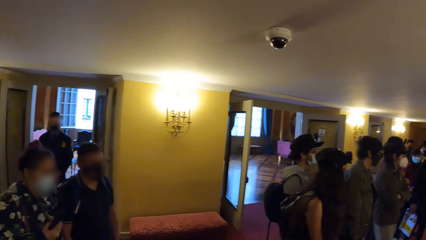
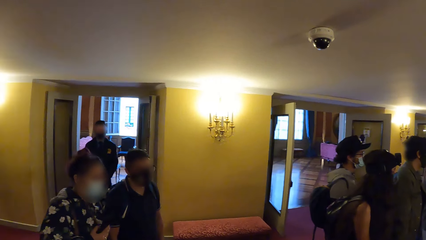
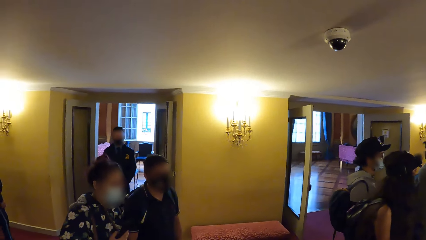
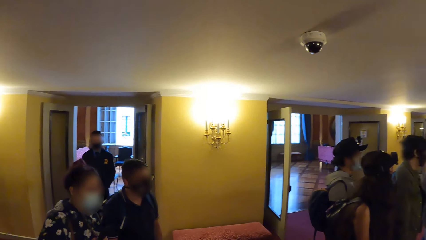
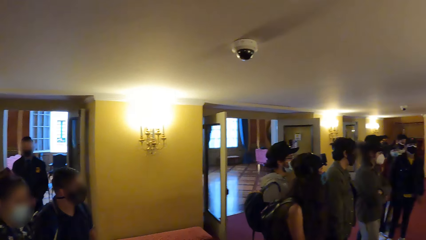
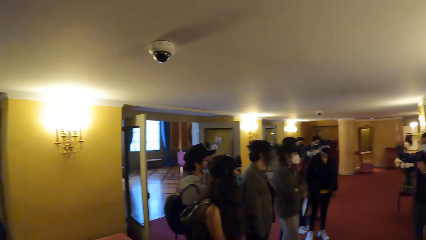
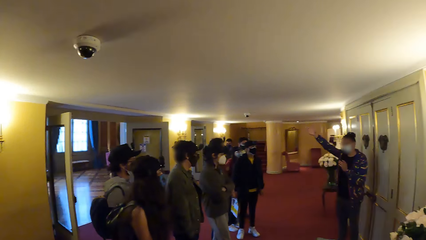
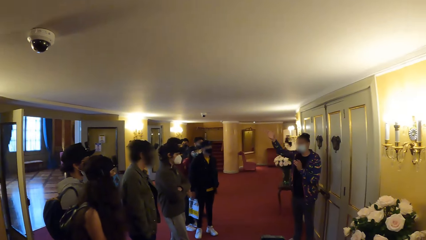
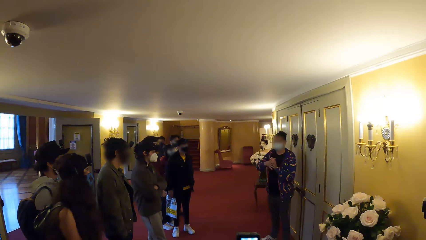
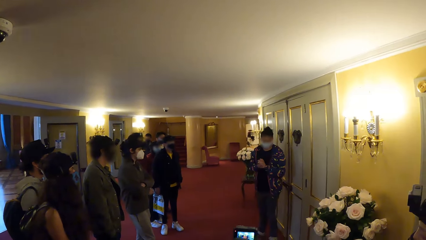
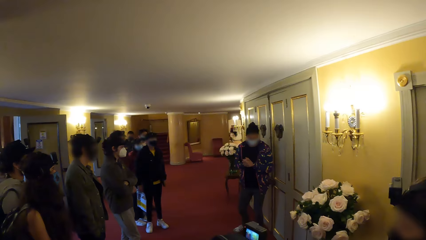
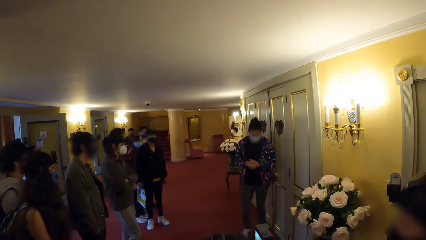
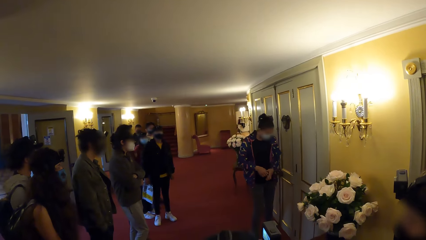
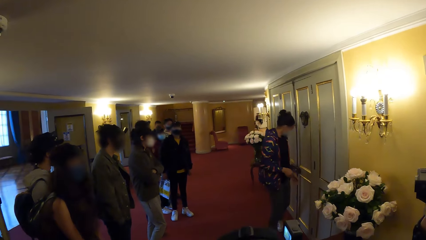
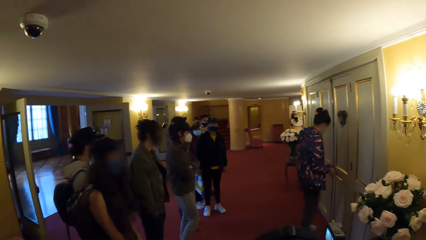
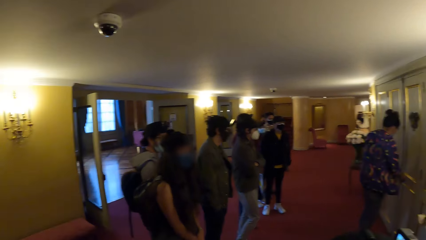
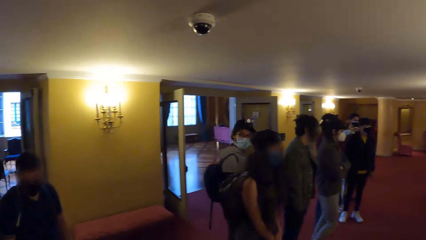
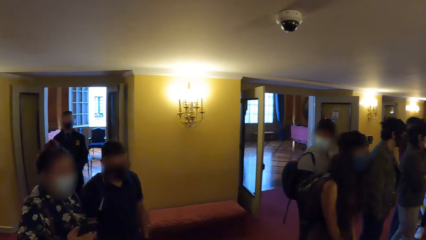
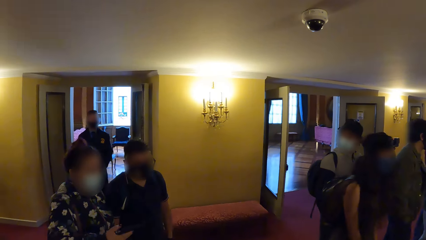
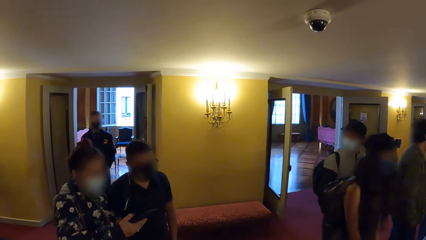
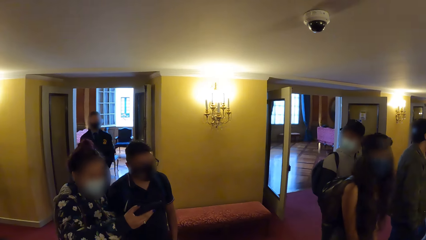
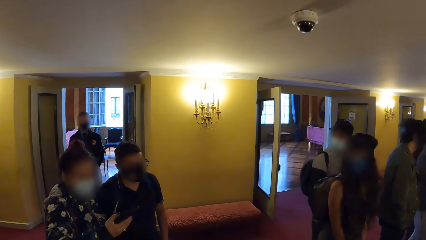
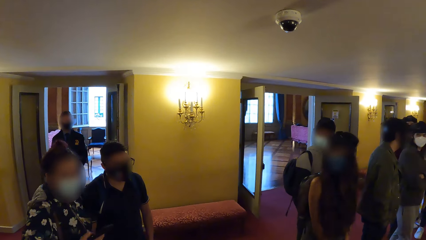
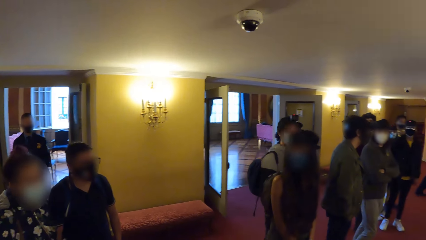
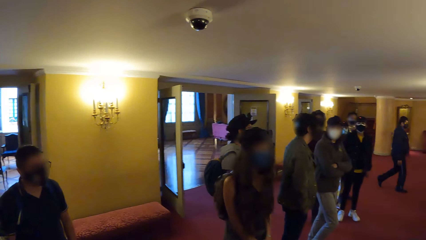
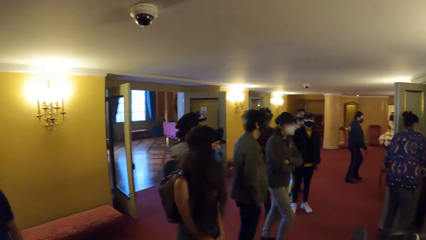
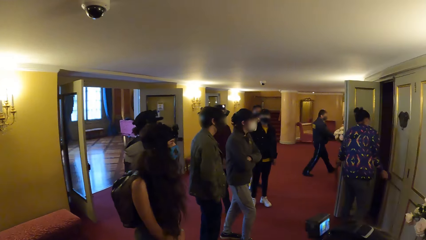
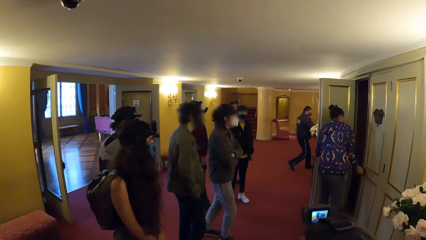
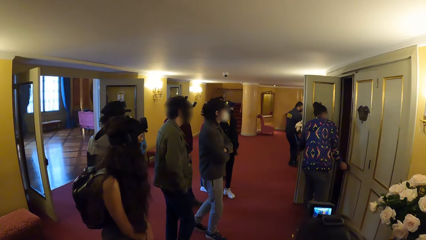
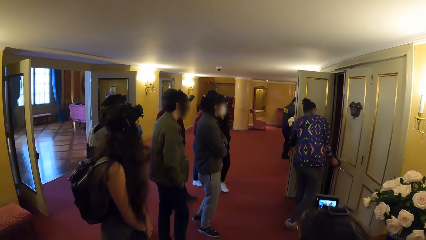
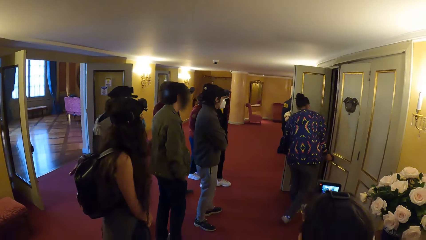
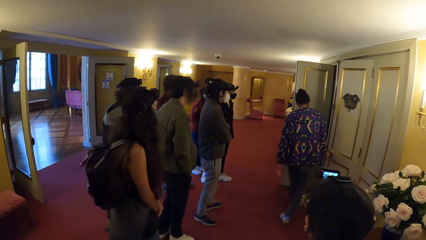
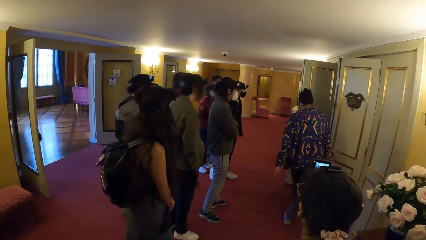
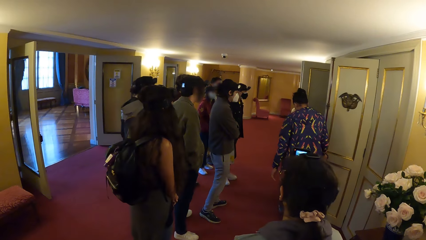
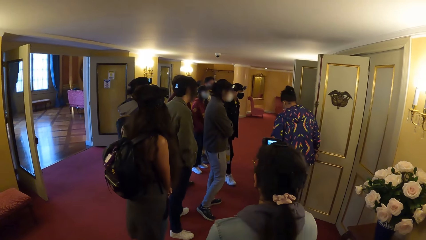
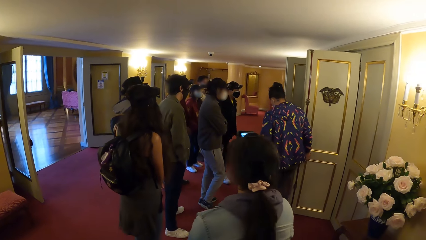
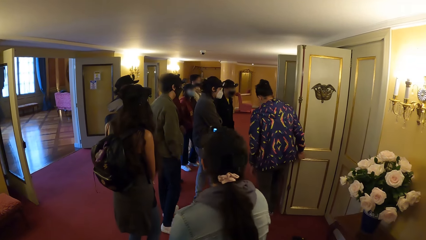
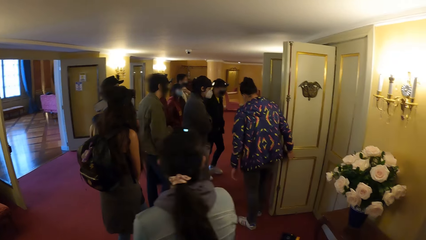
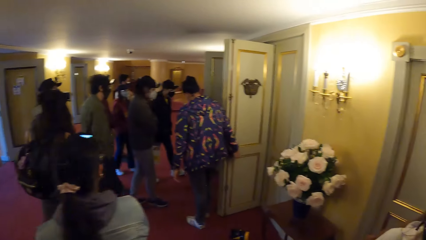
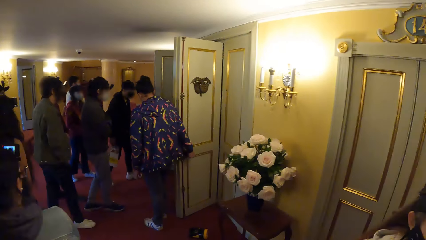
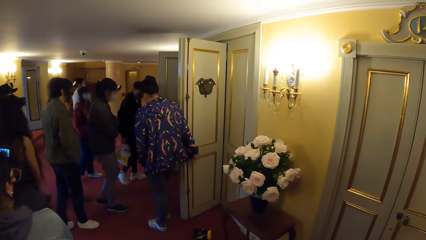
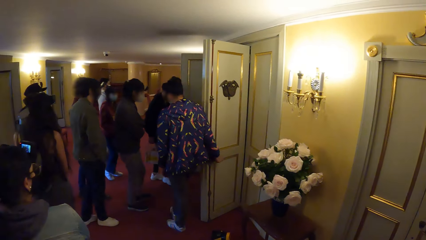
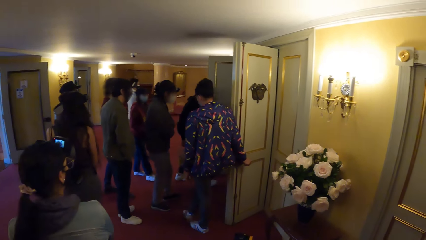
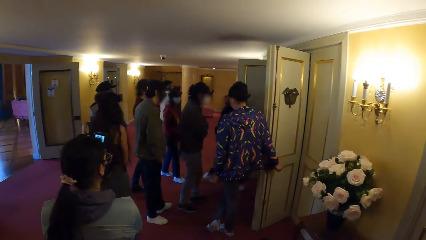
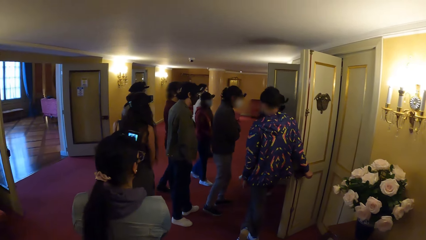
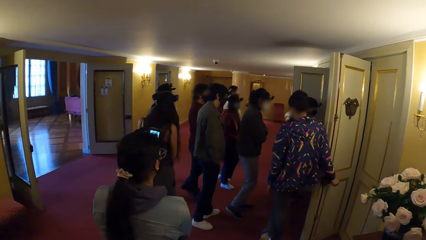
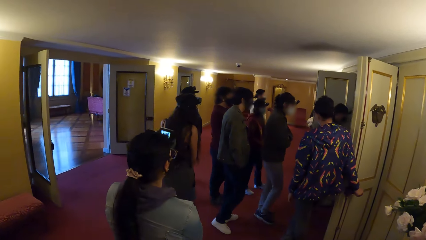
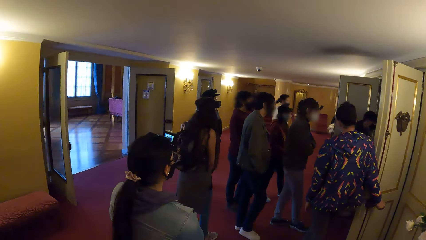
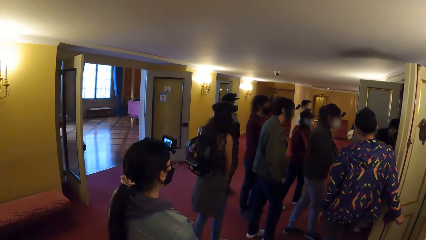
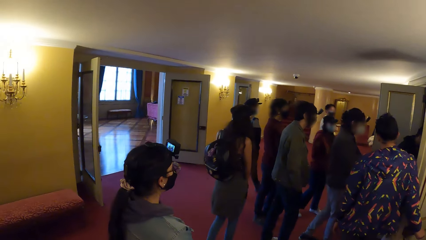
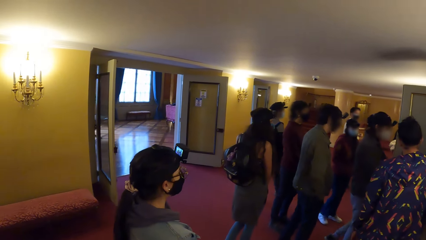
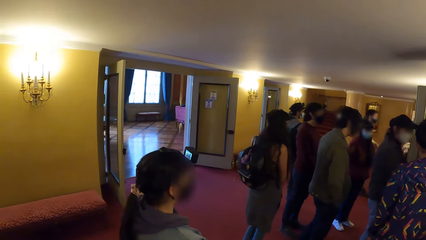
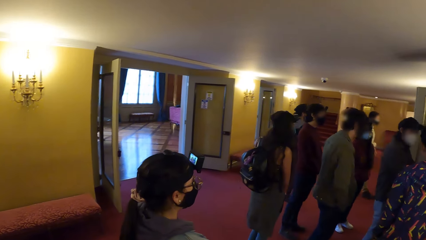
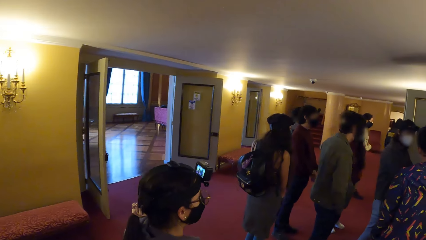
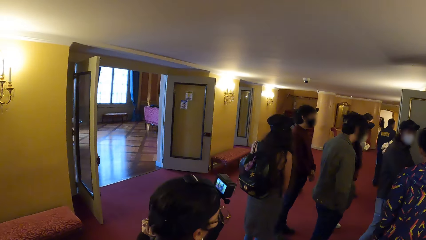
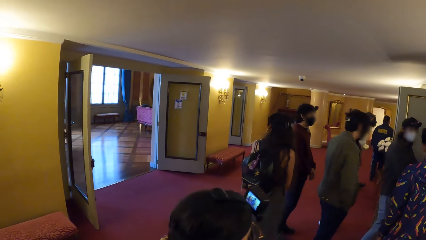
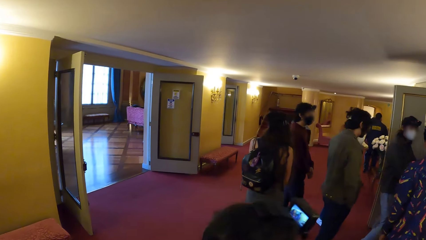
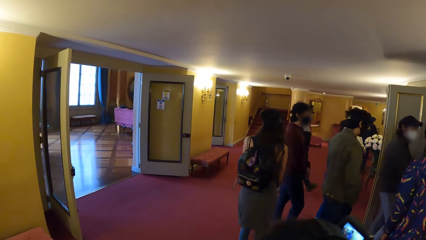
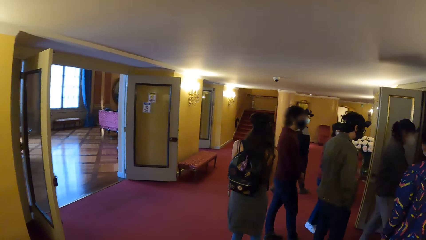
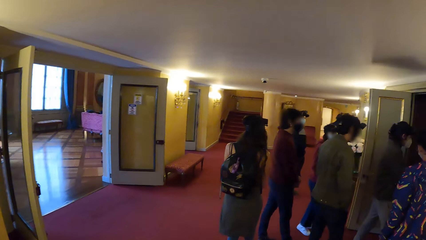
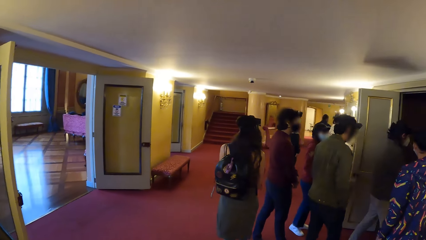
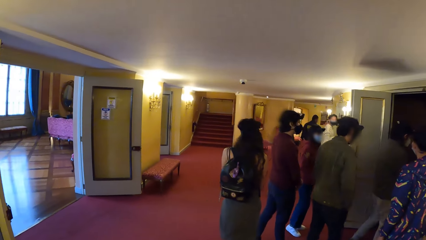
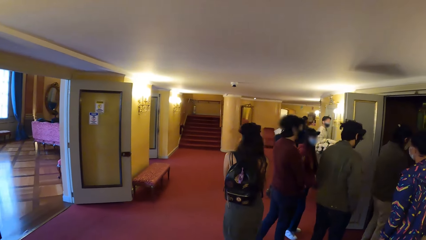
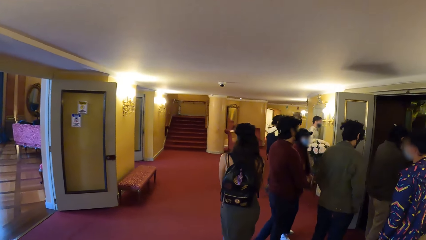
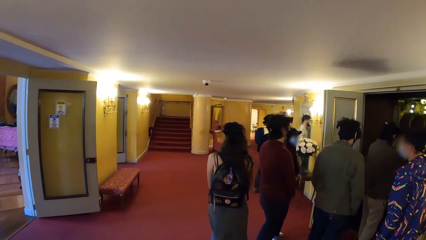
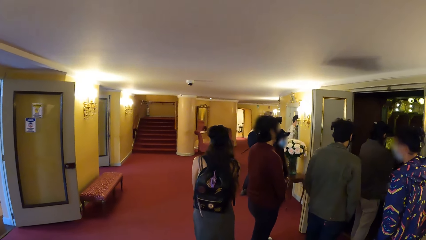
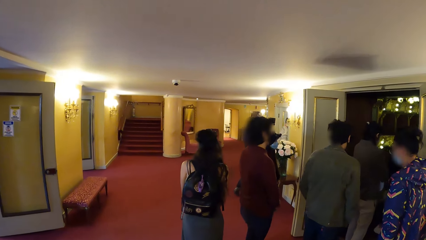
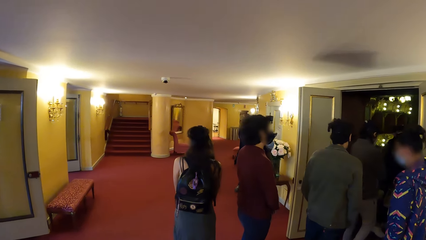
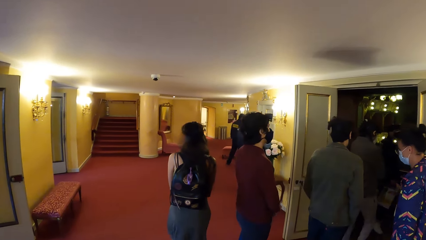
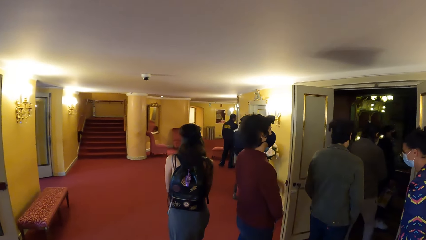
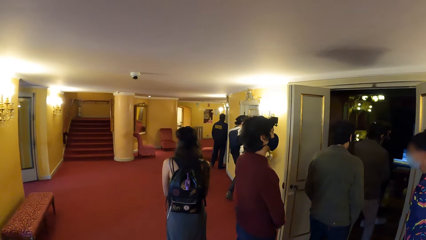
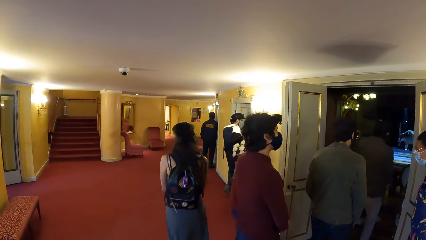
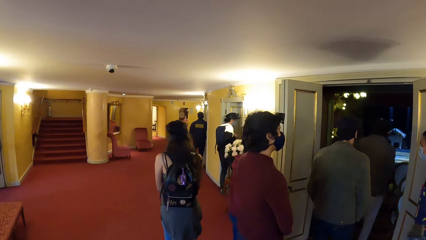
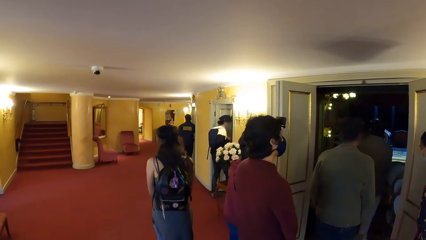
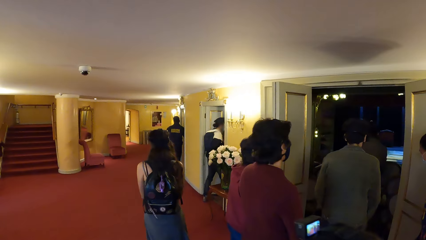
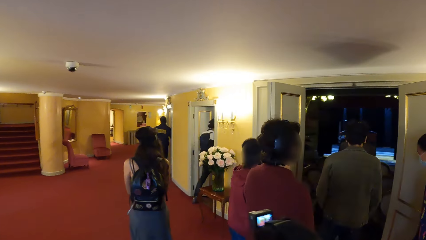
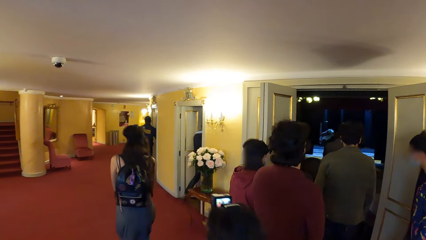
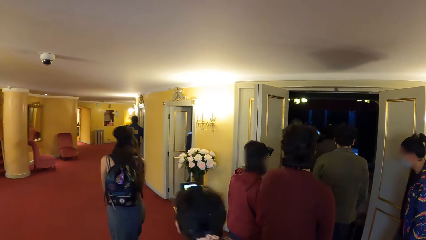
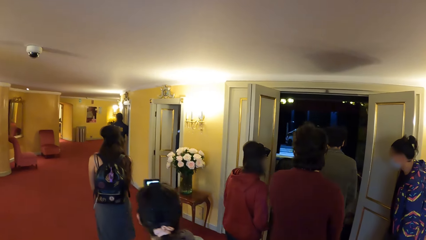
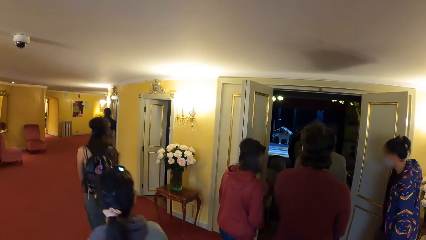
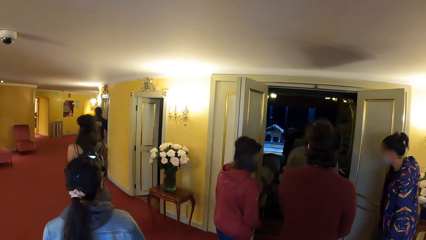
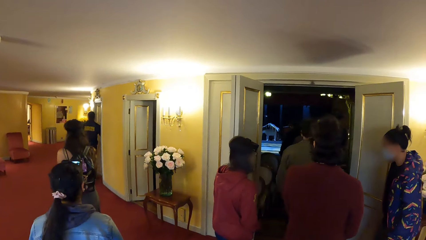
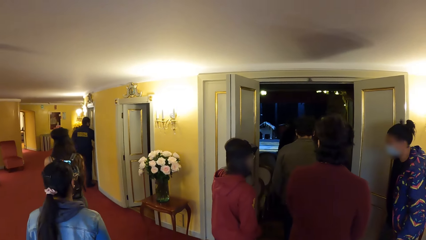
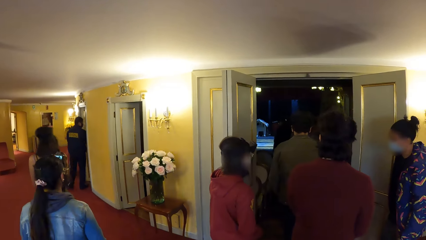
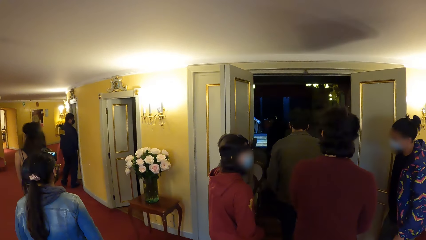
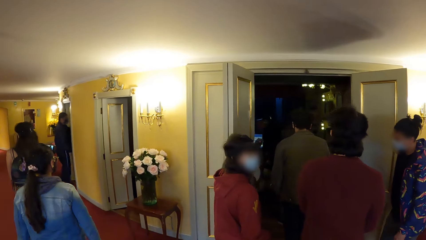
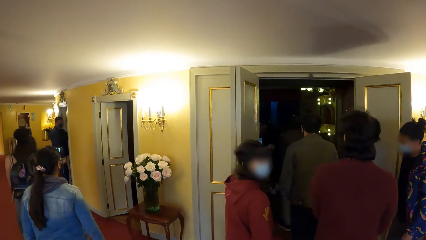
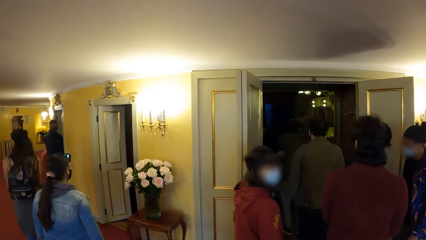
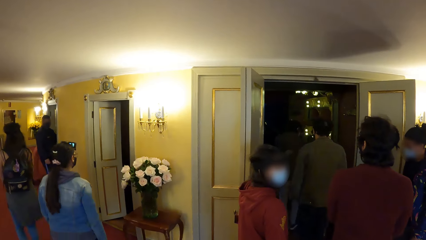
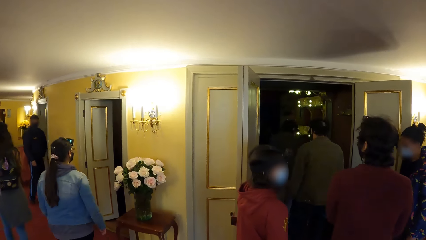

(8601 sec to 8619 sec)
A person interacts with the people around him. The camera wearer looks around. The person opens the door. The camera wearer walks.
